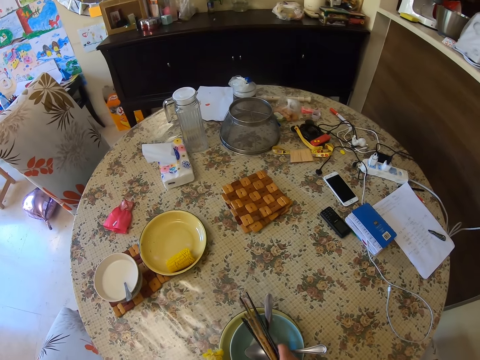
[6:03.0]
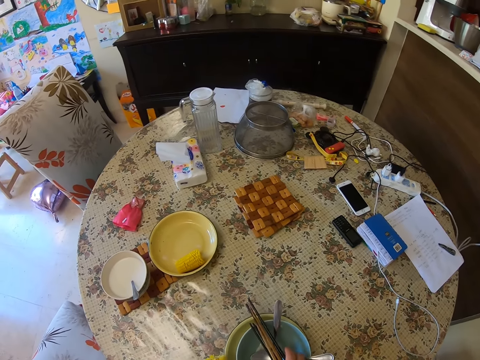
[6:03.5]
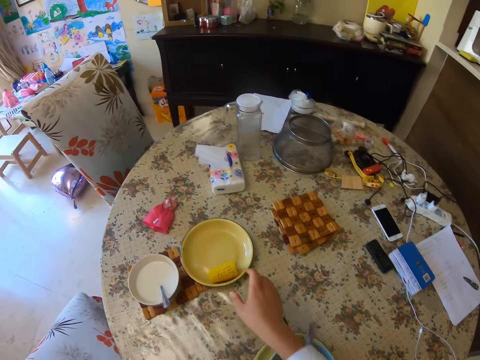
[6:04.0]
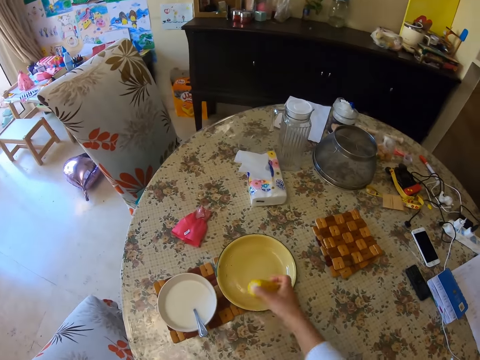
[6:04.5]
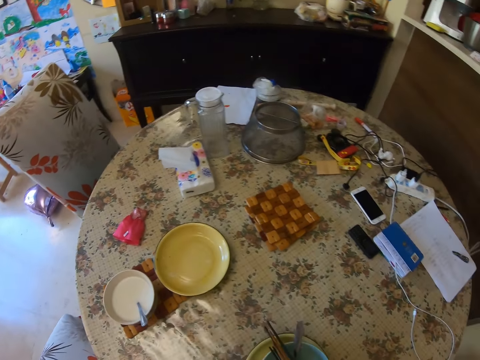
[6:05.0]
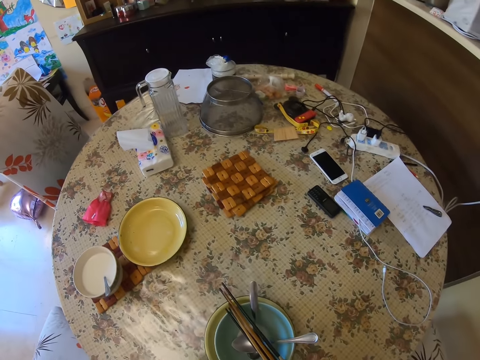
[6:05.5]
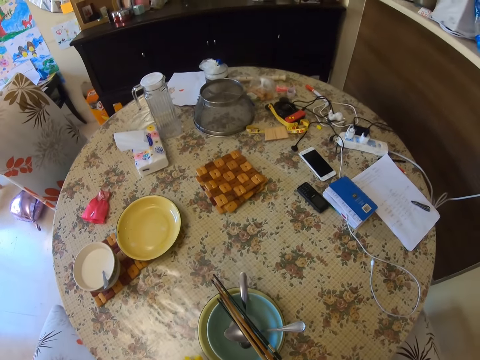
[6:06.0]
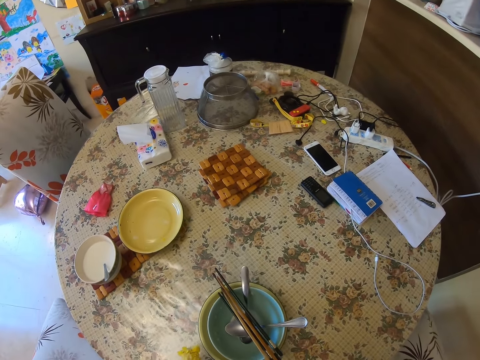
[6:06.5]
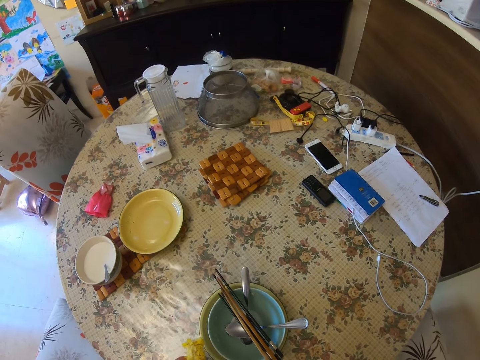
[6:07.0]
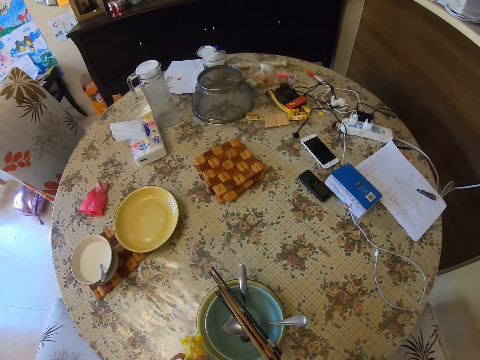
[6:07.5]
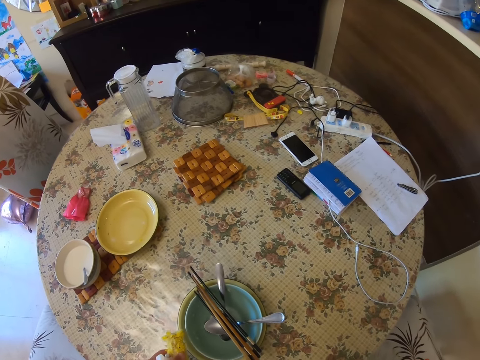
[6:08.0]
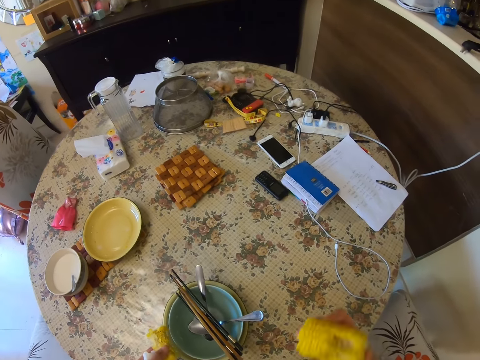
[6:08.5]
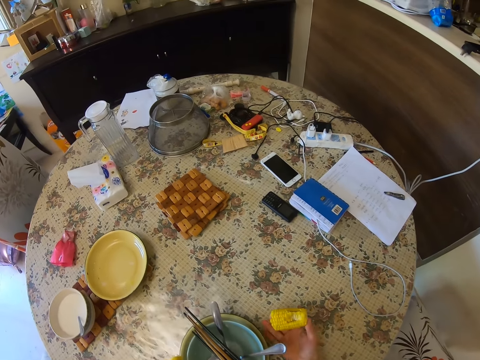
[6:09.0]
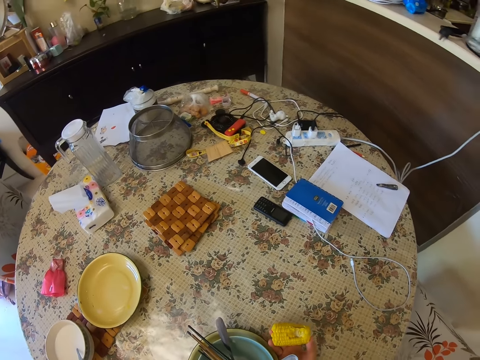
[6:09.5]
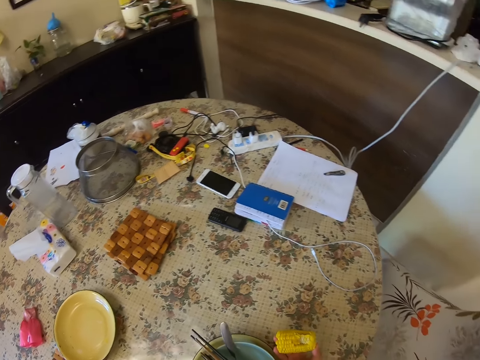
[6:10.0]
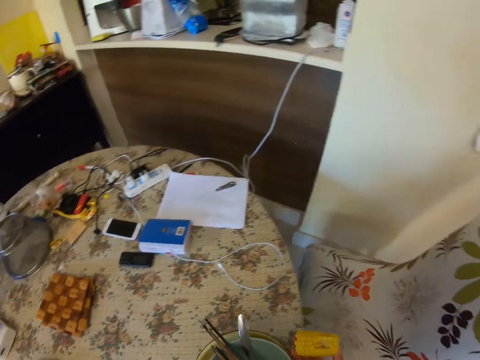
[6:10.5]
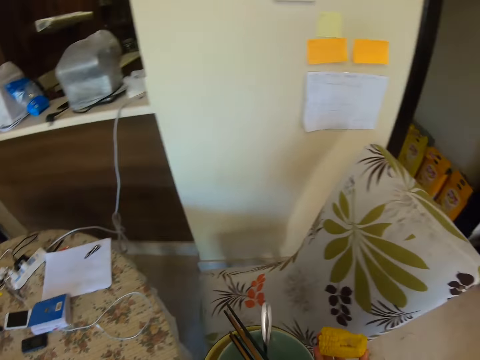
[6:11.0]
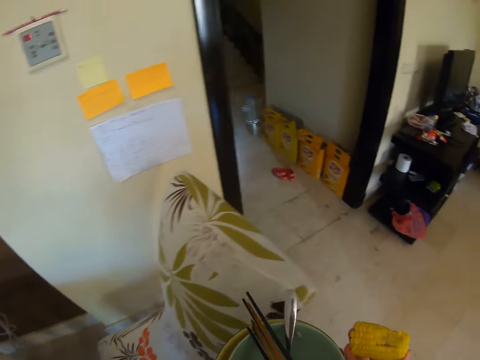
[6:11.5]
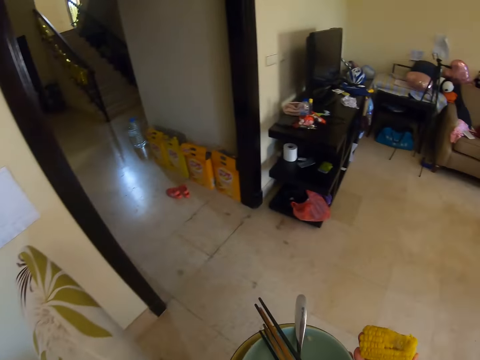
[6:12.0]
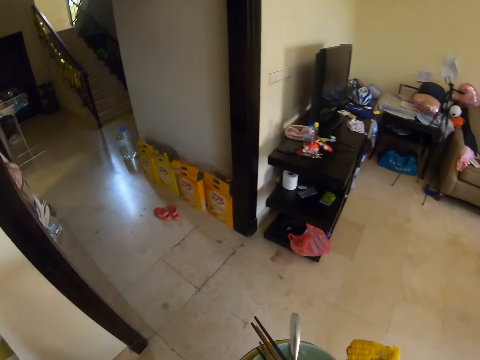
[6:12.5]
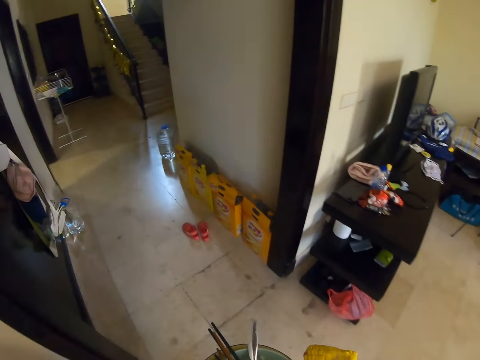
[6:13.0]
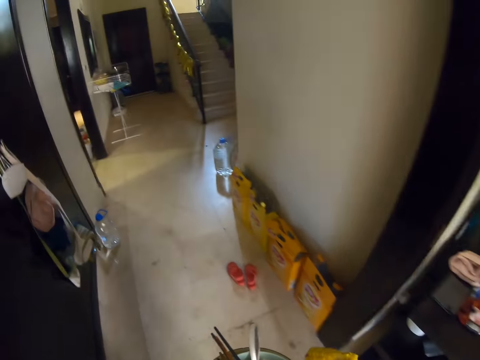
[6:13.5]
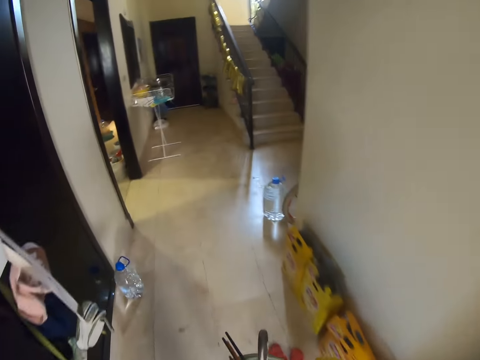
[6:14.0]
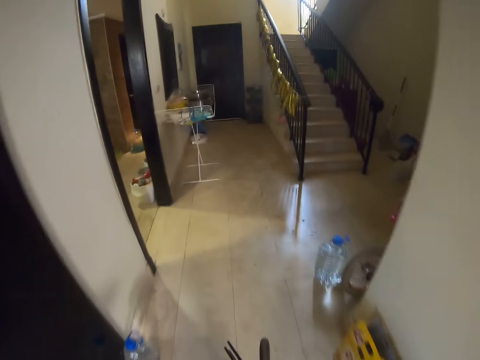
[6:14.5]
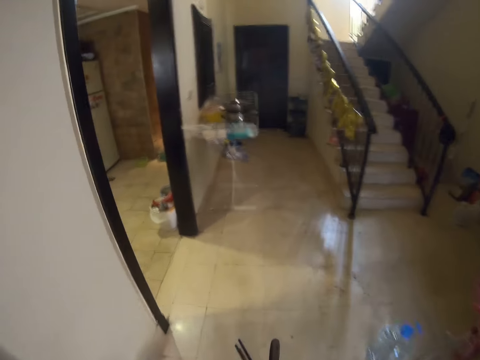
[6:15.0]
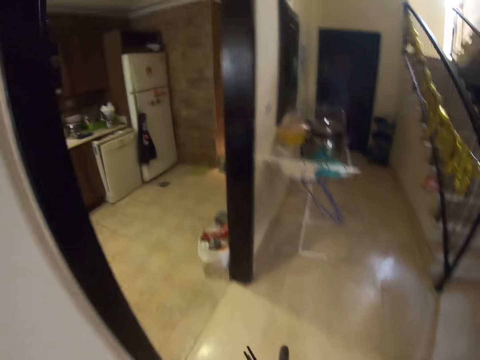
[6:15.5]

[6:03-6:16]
The camera wearer takes corn. They eat the corn. They pick plates. They walk around.

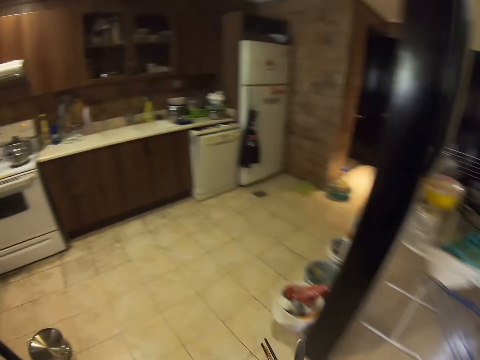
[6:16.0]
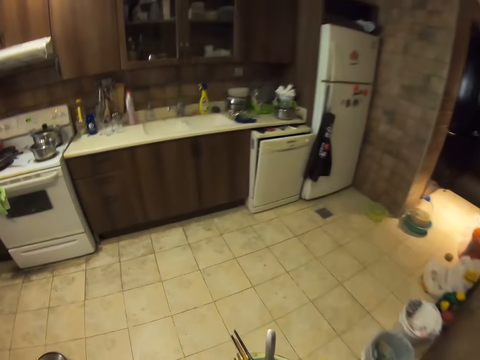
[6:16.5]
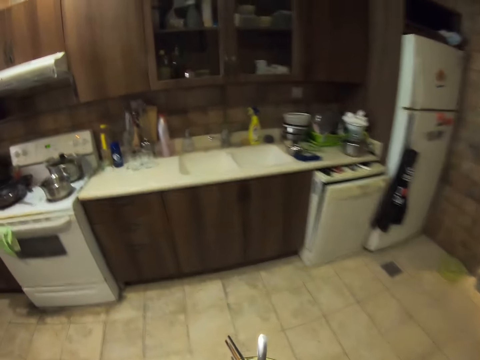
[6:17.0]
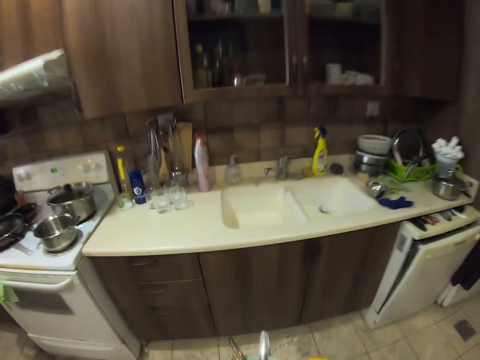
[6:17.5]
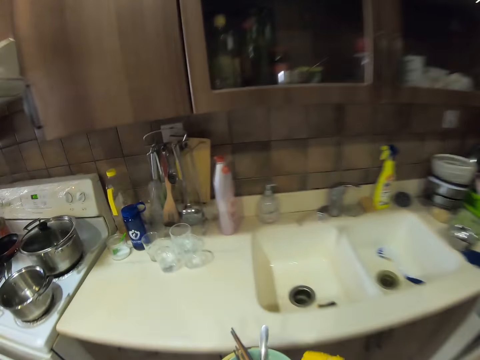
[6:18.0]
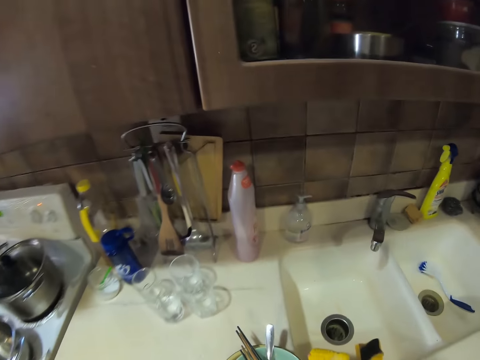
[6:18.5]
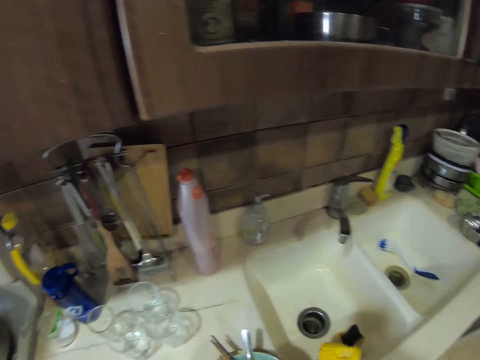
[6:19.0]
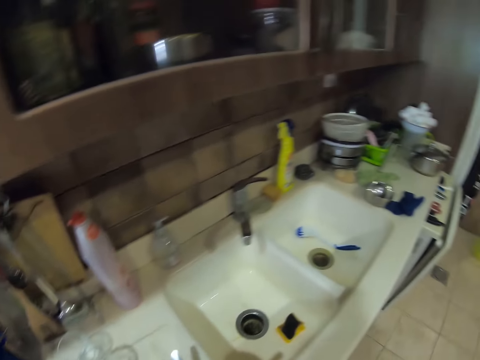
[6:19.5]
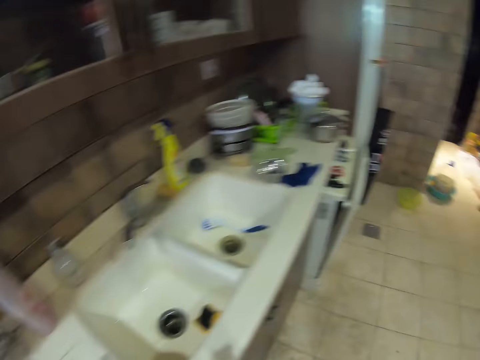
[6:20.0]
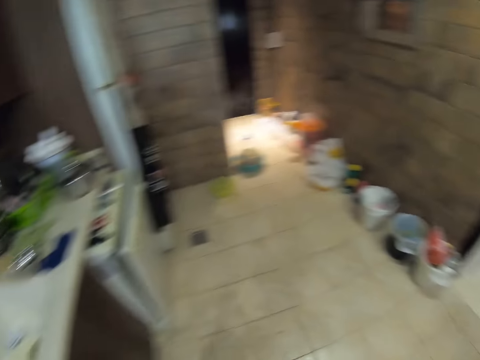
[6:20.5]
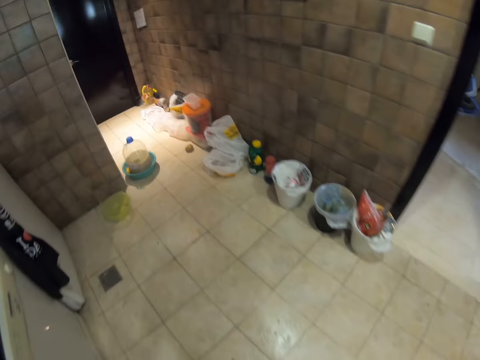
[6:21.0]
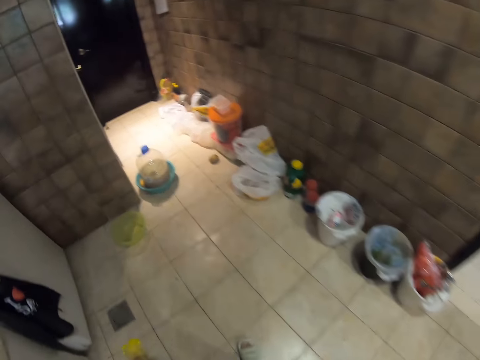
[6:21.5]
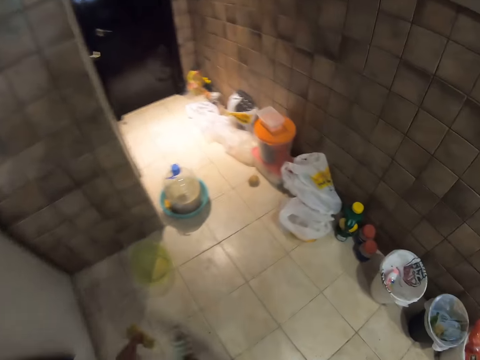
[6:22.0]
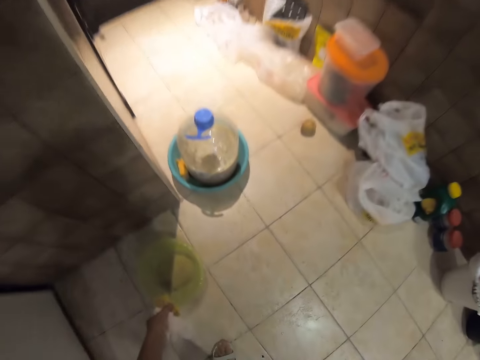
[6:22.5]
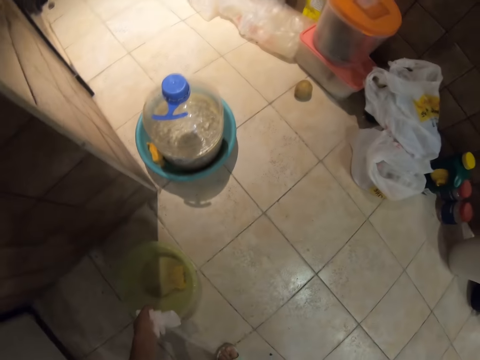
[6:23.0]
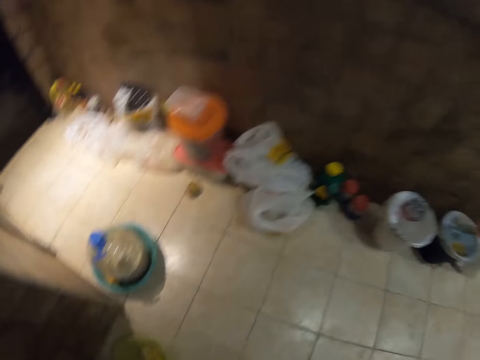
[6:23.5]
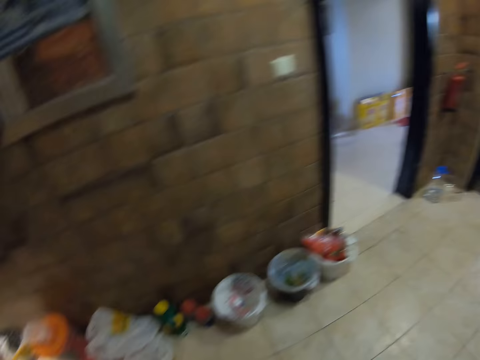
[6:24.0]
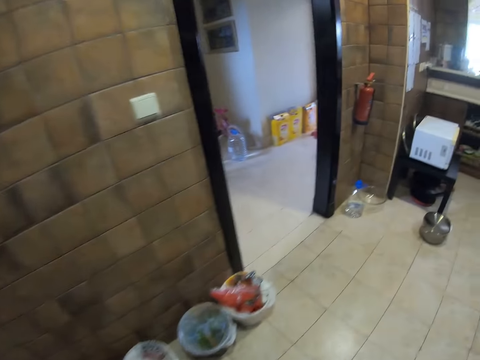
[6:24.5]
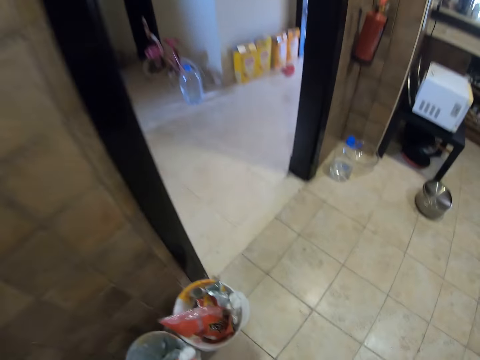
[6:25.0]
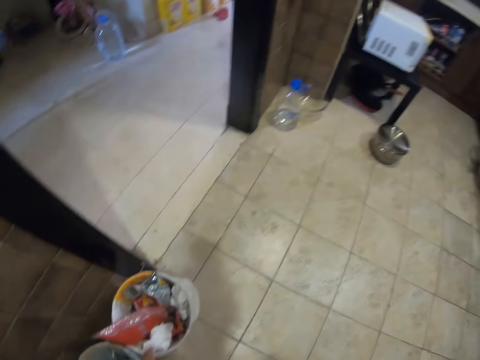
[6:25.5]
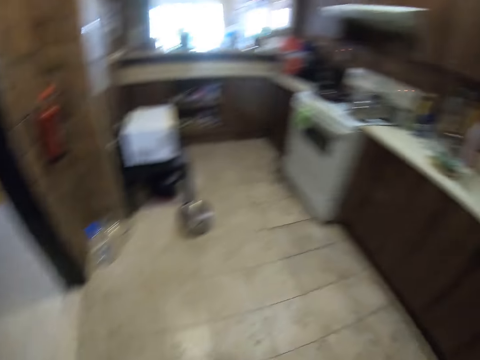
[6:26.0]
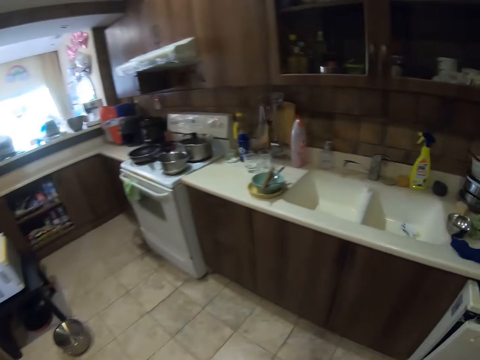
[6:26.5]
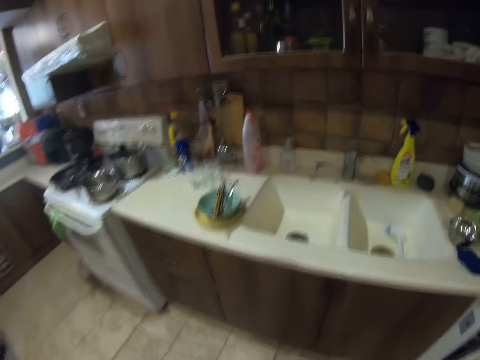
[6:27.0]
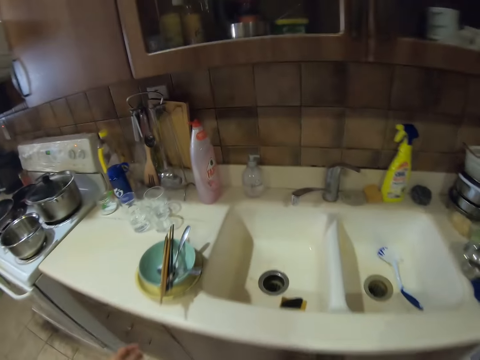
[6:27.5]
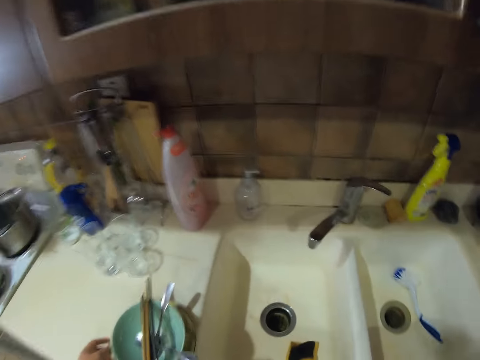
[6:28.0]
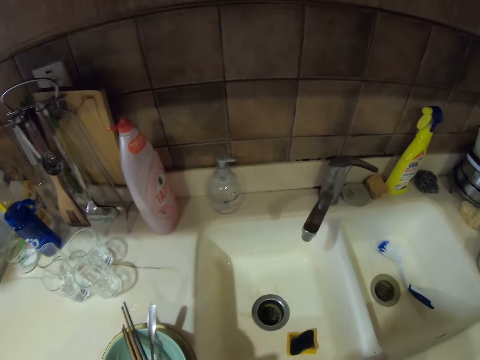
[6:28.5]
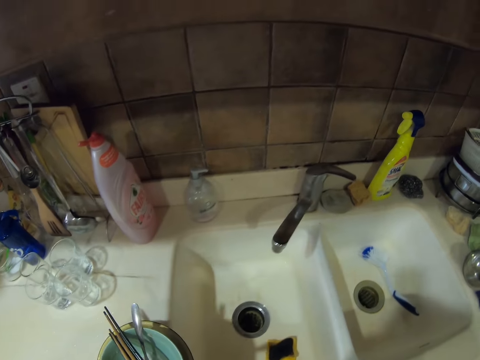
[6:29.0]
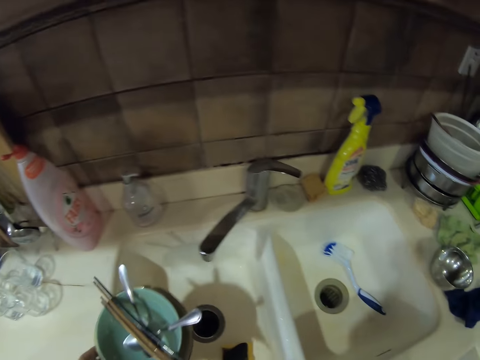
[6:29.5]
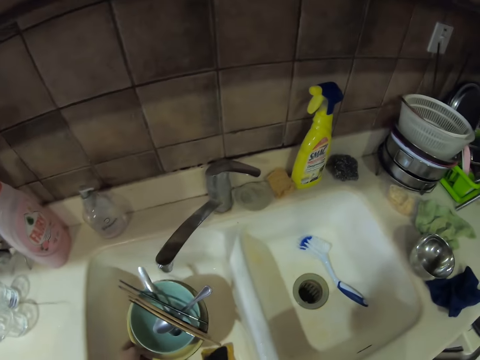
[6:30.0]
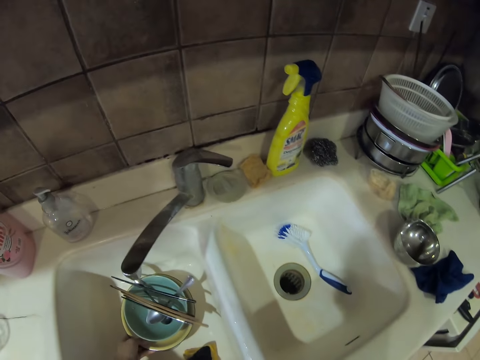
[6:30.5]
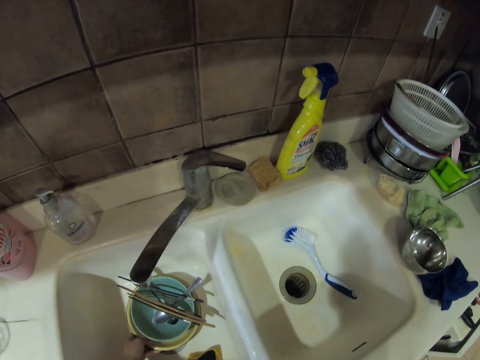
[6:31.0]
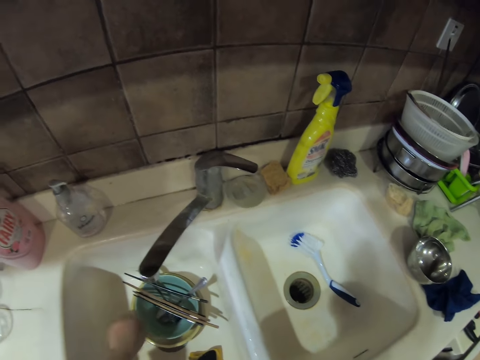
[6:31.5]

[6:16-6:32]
The camera wearer puts the plate on the counter. They walk around. They throw the corn in the bin. They walk around. They throw tissue in the bin. They put the dishes in the sink.
